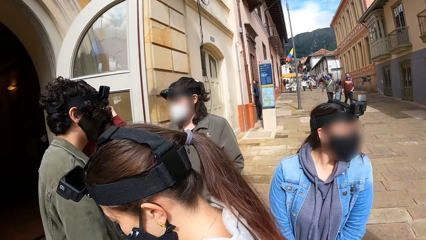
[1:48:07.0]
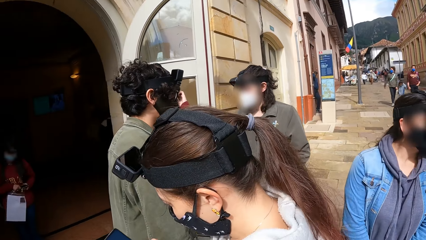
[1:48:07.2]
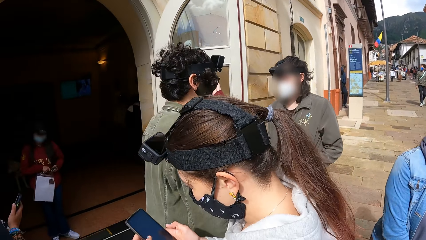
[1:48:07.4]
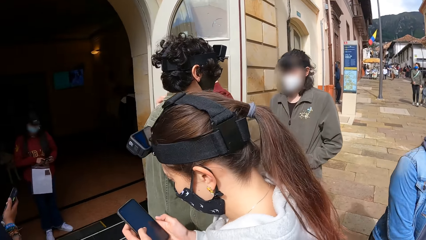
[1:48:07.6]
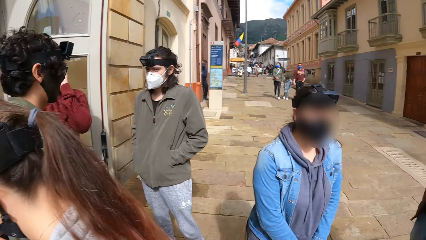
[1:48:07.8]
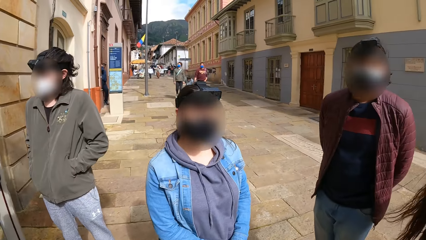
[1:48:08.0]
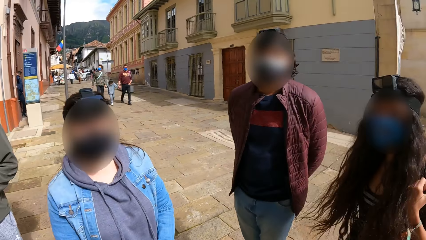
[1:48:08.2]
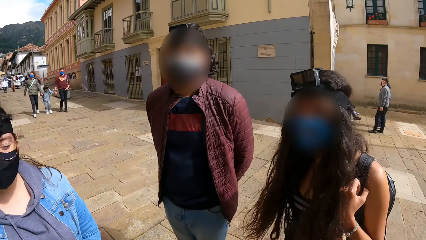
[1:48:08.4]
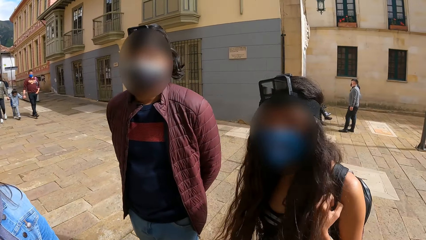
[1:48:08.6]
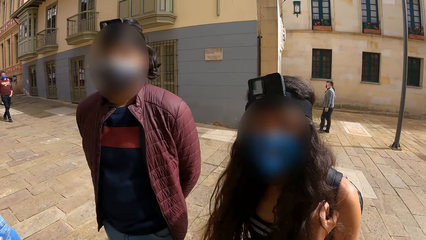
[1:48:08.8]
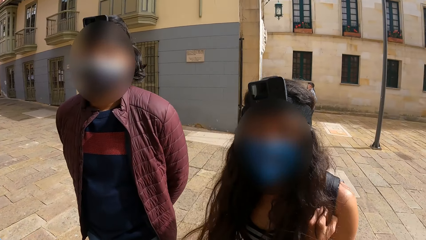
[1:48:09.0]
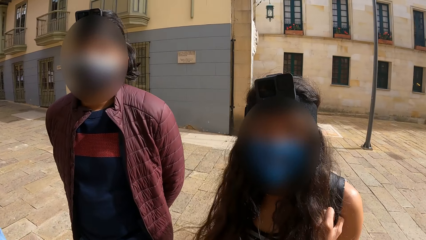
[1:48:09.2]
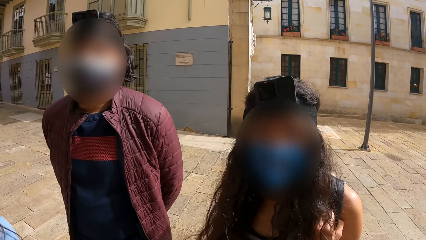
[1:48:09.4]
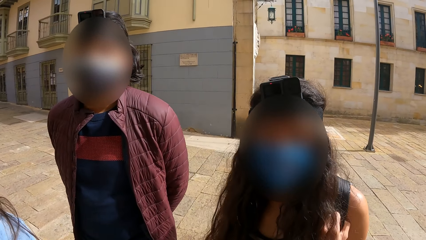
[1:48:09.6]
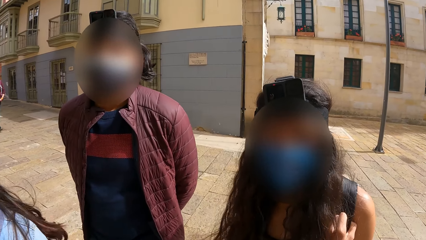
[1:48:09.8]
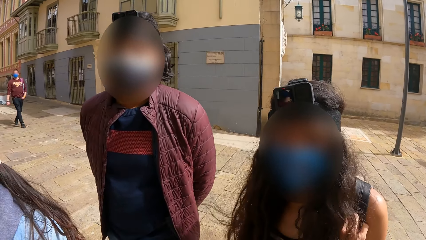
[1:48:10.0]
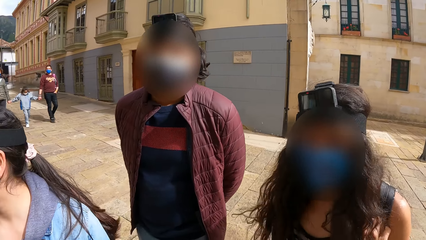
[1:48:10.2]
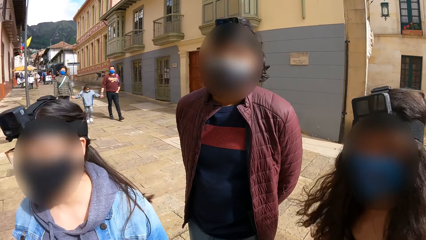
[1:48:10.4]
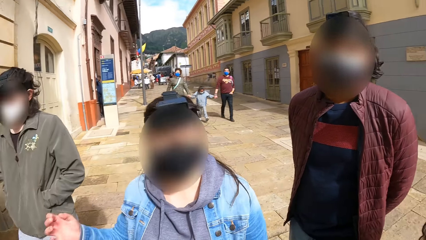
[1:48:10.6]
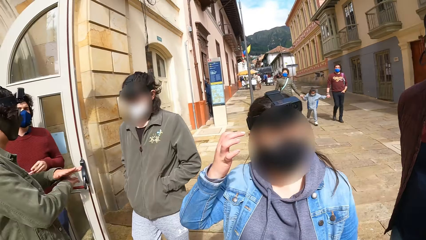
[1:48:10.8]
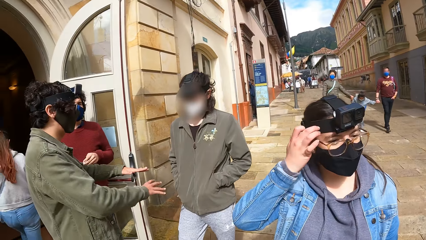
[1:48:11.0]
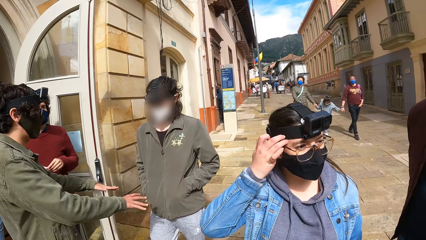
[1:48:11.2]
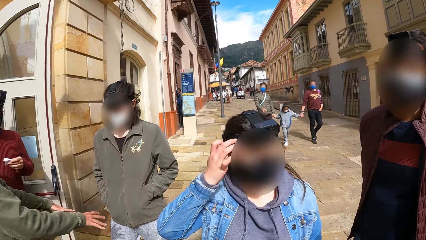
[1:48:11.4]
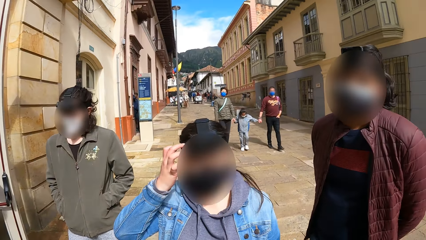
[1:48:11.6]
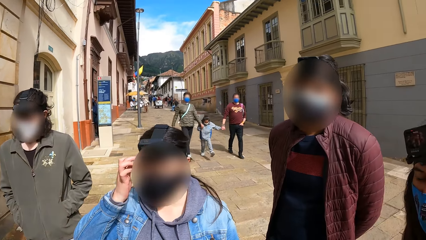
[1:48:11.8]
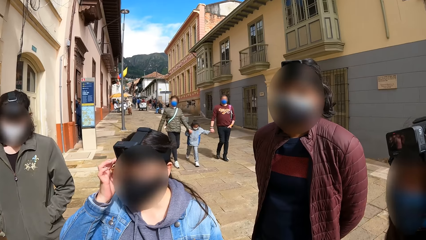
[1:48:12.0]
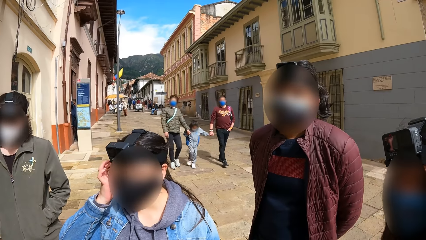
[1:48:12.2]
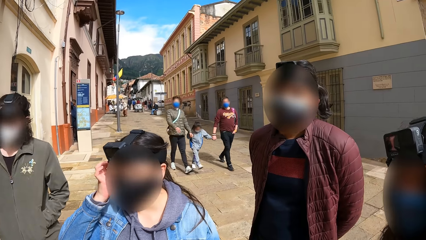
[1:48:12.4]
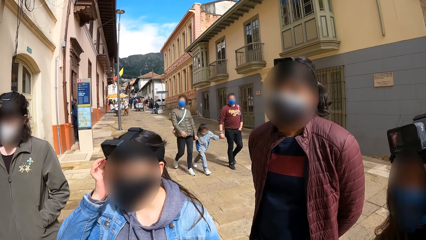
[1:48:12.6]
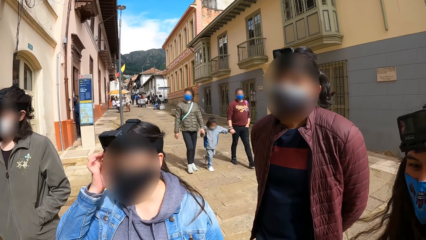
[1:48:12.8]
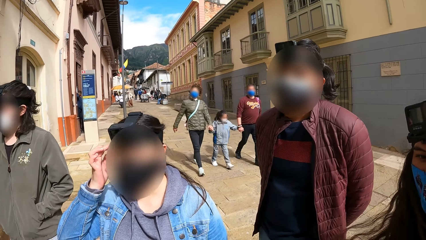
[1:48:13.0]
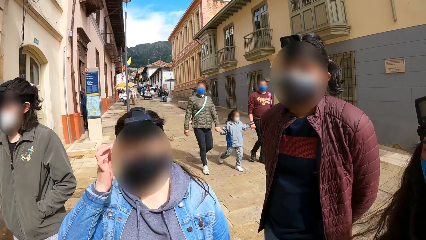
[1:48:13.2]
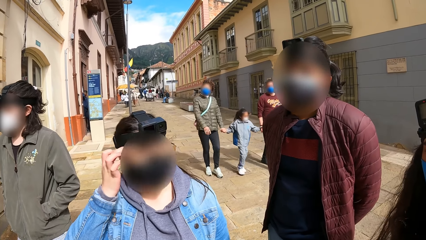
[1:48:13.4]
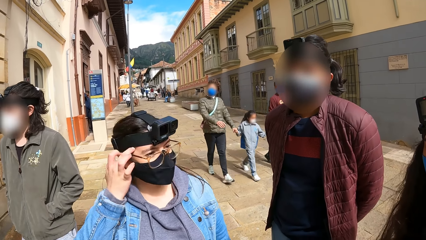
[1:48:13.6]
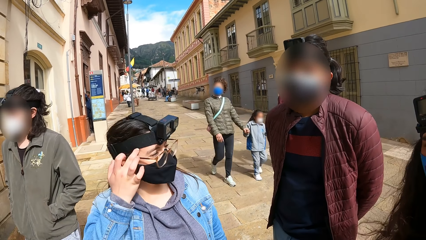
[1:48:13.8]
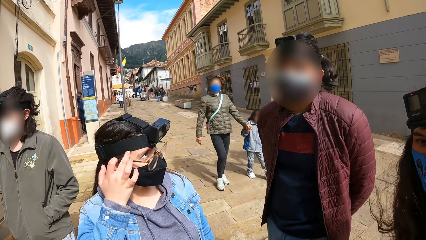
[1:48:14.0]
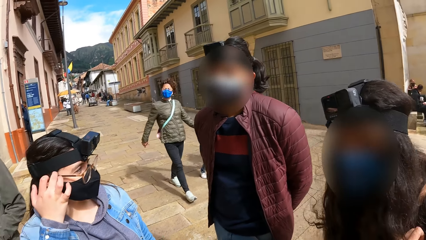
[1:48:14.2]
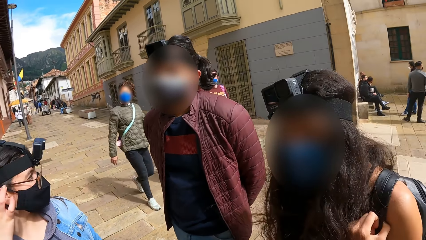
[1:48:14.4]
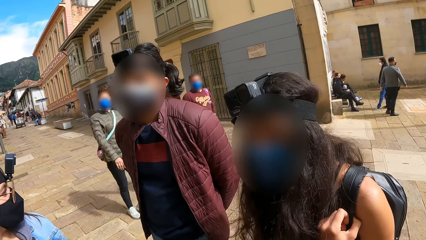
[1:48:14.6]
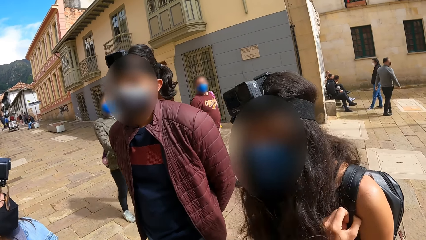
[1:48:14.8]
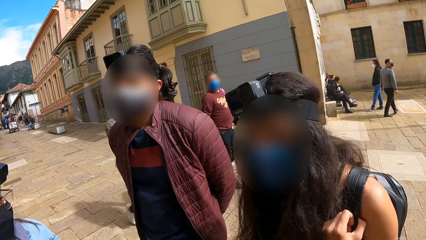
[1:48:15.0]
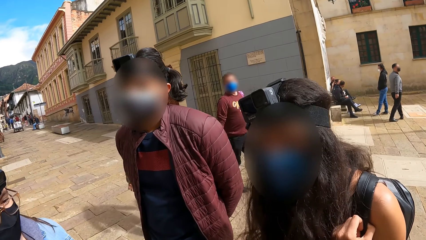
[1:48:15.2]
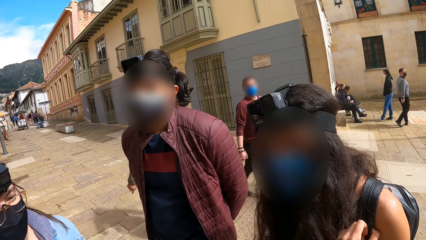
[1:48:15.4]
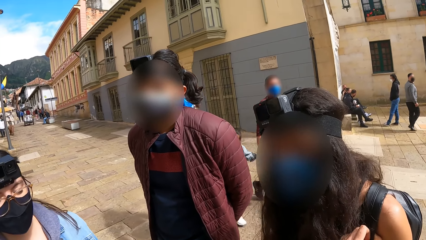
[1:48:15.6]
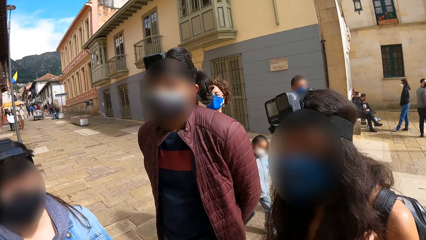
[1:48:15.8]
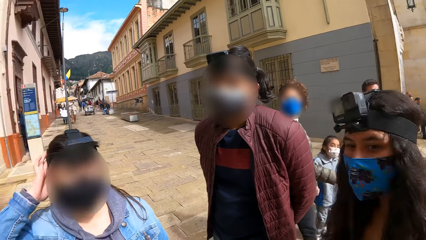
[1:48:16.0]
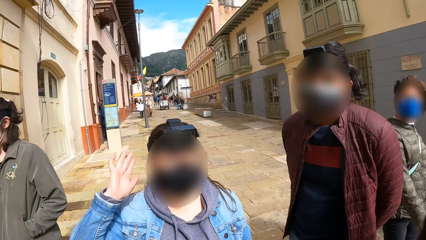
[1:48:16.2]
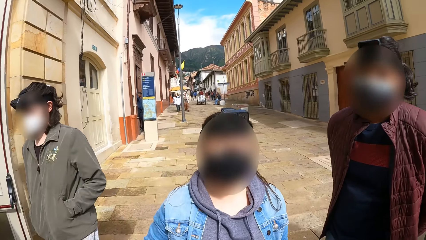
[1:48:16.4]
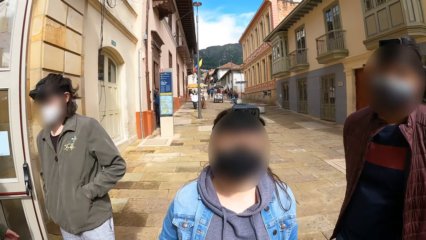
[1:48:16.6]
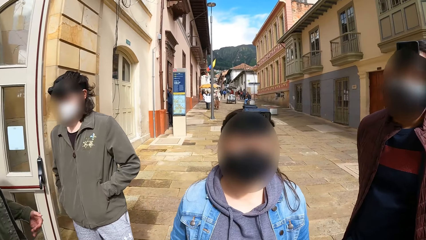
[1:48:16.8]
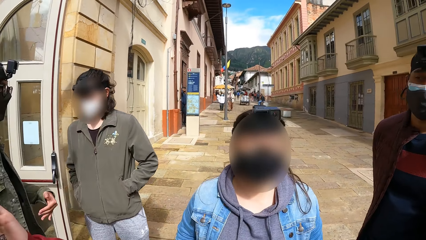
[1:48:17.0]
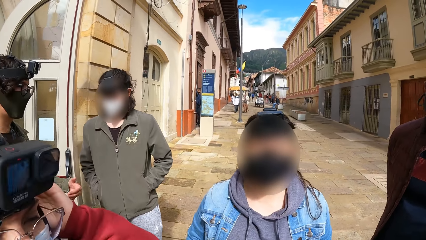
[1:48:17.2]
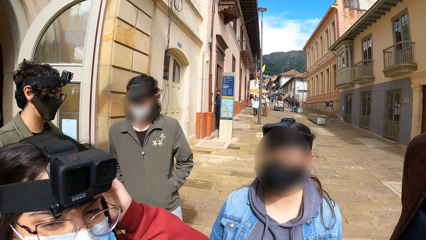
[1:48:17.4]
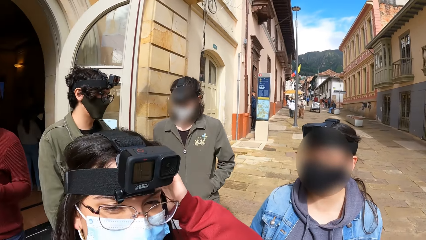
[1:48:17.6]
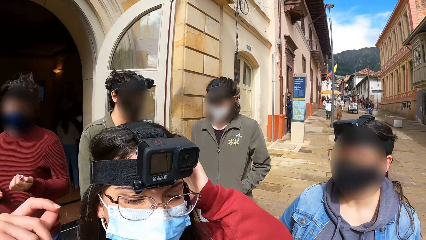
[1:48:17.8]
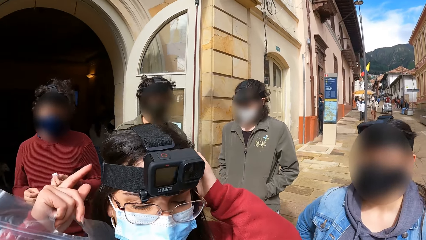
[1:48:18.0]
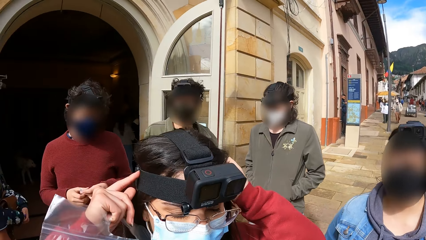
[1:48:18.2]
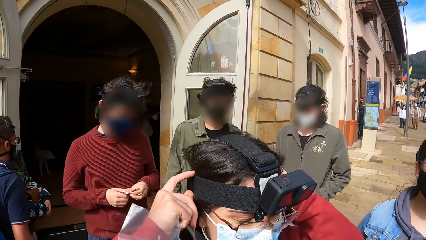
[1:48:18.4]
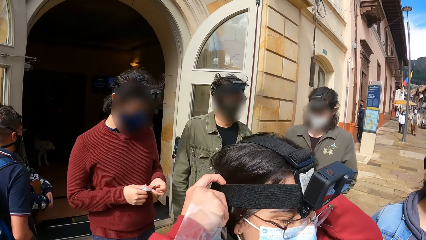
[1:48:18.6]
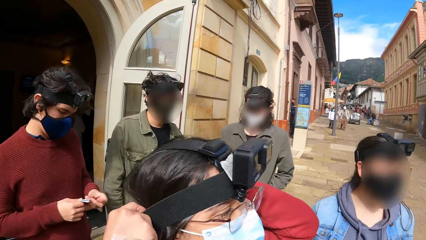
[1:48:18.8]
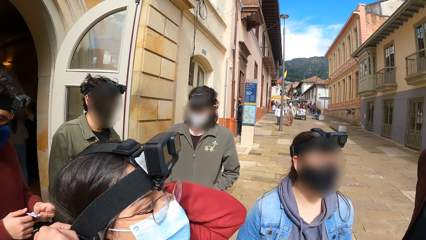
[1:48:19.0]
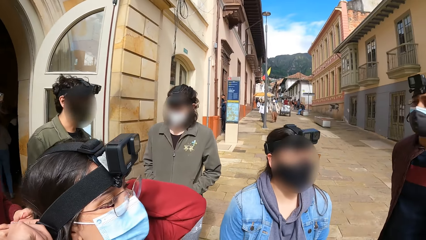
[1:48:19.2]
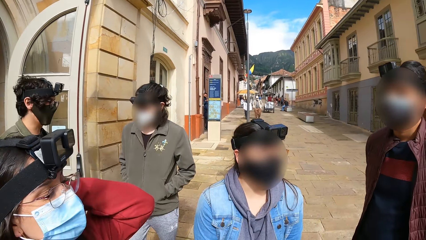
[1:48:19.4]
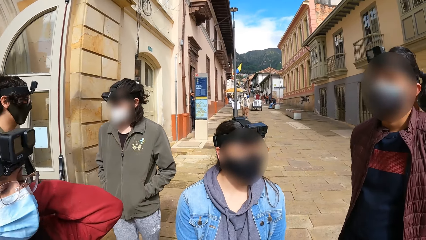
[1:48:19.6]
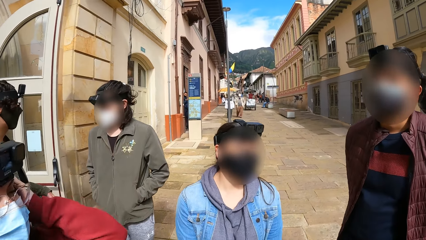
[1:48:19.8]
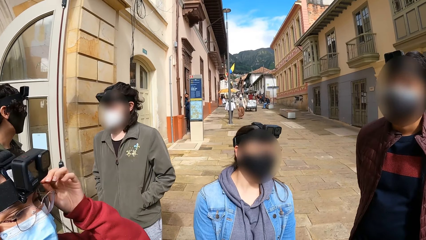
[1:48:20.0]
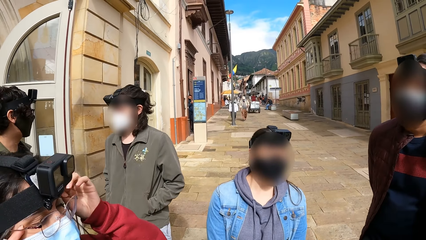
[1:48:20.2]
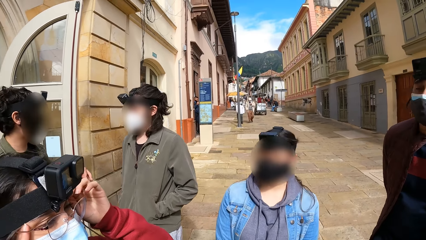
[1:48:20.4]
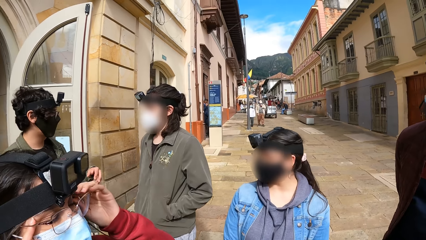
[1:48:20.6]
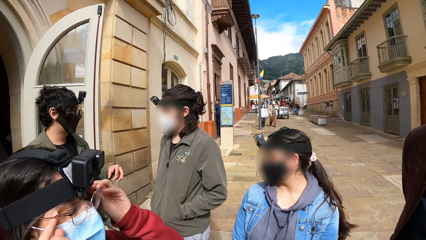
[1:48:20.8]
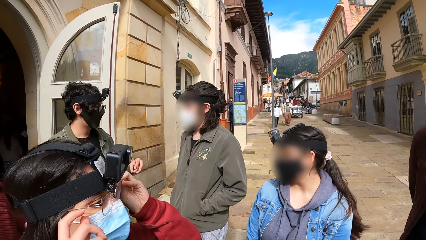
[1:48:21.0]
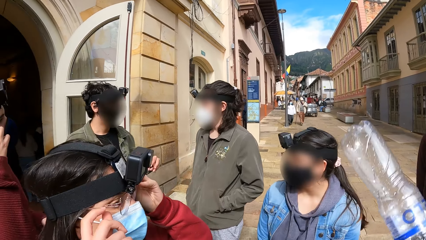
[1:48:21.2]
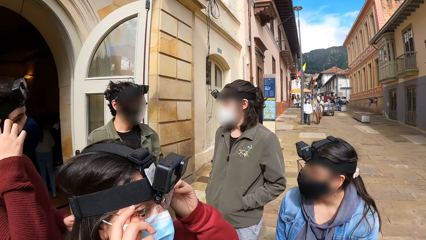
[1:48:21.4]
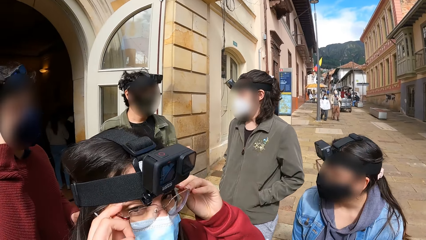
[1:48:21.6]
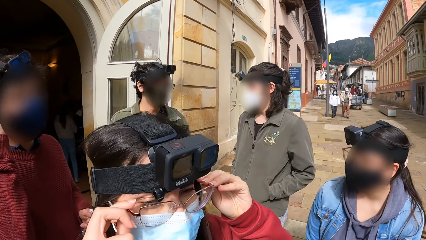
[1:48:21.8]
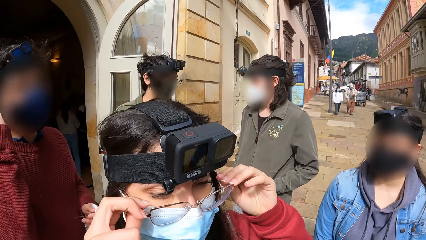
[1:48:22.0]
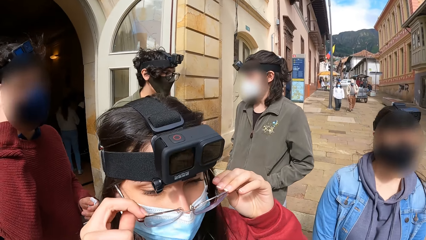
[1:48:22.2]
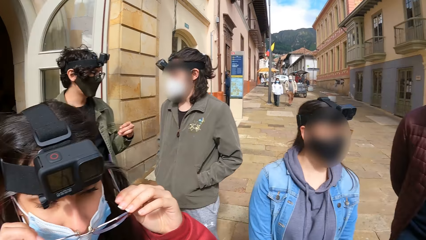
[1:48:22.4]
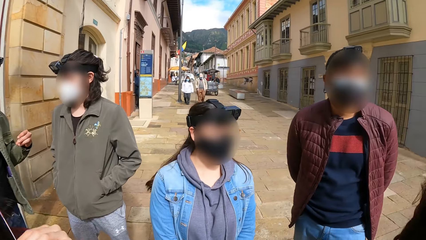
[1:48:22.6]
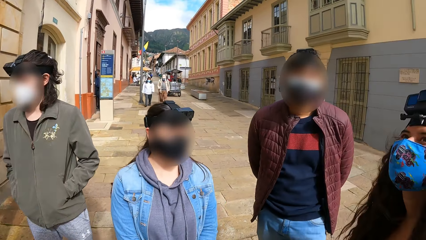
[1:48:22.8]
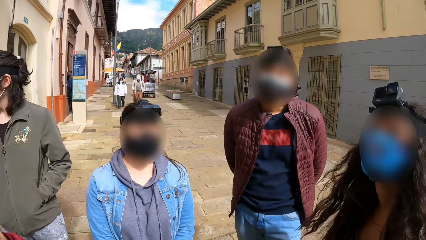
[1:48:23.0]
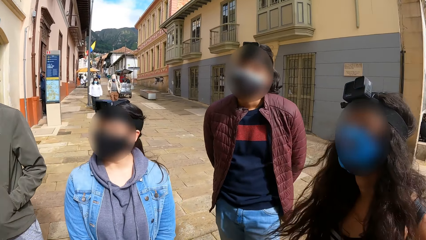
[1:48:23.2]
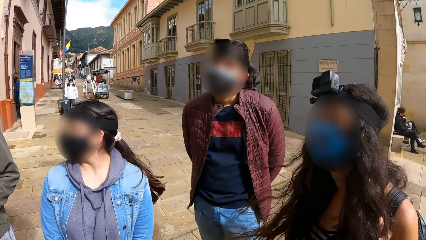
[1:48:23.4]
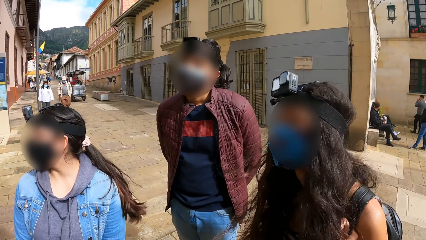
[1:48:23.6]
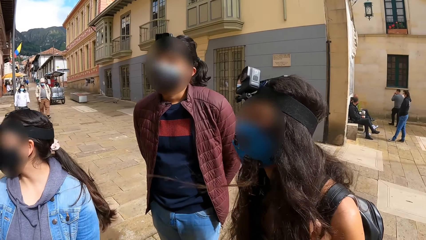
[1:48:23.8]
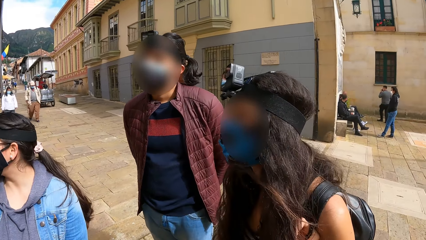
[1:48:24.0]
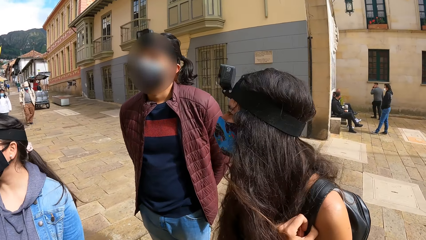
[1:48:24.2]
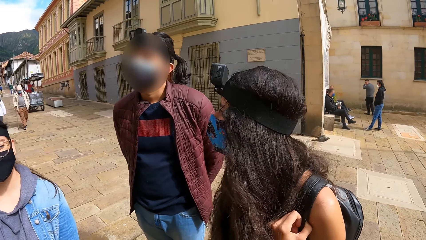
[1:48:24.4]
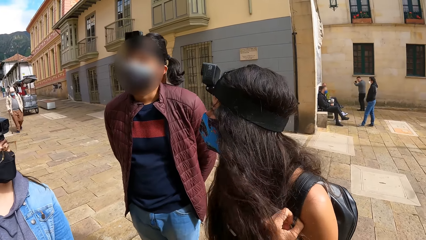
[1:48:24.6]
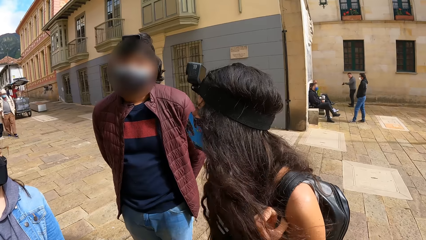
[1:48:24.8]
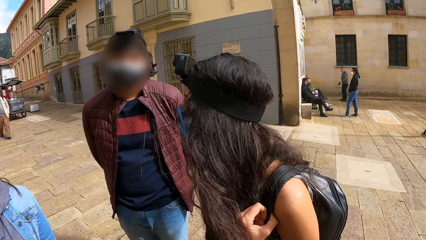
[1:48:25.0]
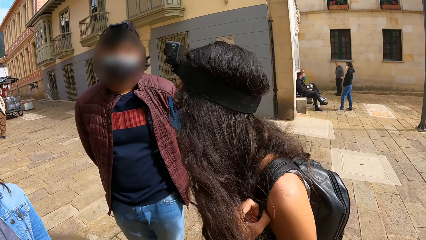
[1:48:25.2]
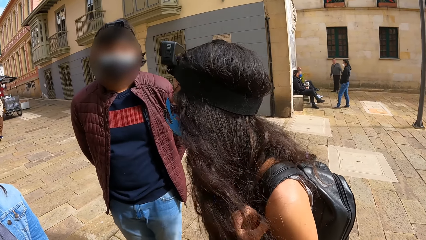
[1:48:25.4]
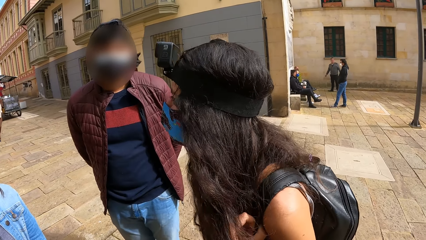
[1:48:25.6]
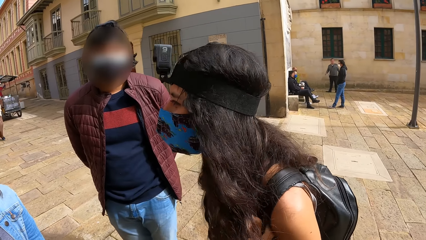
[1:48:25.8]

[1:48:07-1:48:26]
The camera wearer interacts with a woman, another woman and a man. The first woman scratches her head with her right hand. Another woman adjusts a head camera on her head with her left hand, adjusts the head camera on her head with both hands, and removes a pair of glasses from her face with both hands. The camera wearer looks around.
